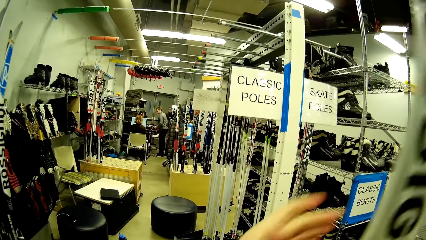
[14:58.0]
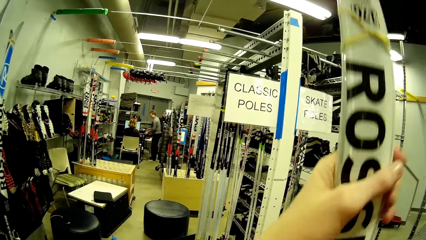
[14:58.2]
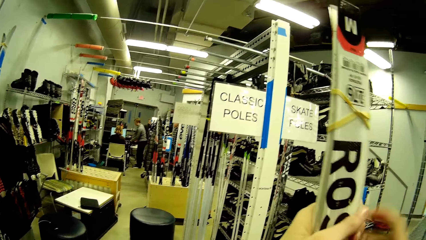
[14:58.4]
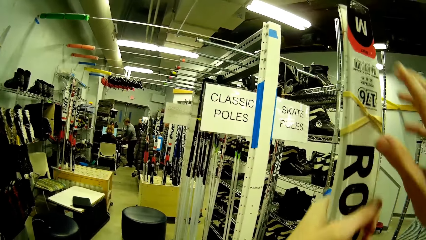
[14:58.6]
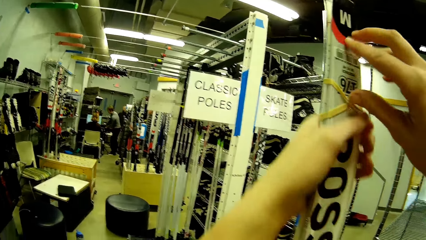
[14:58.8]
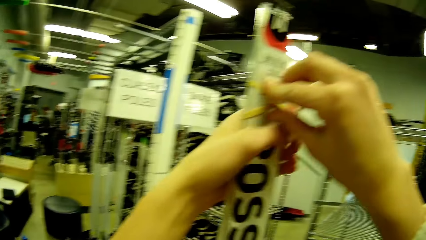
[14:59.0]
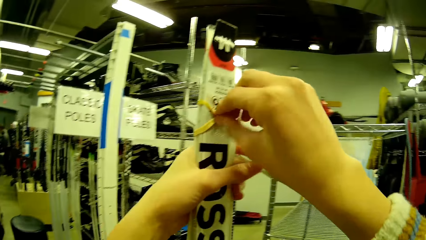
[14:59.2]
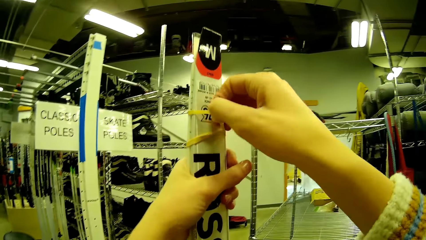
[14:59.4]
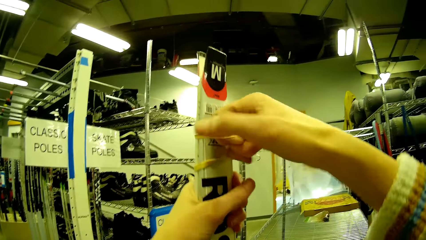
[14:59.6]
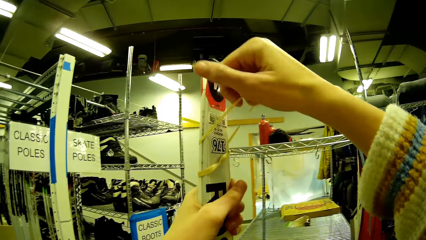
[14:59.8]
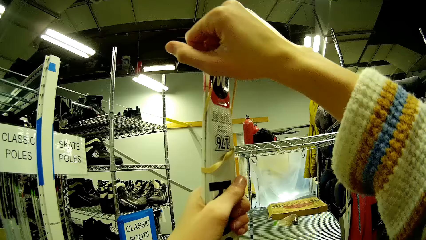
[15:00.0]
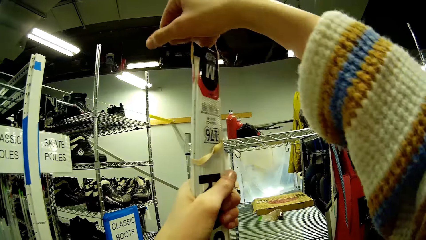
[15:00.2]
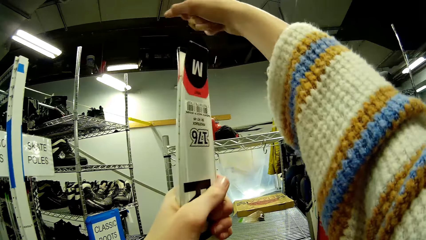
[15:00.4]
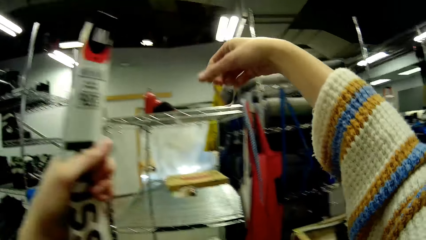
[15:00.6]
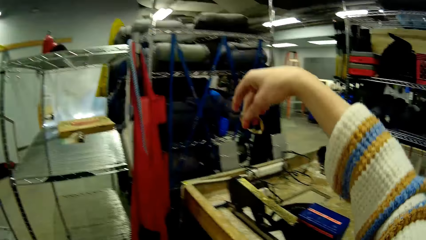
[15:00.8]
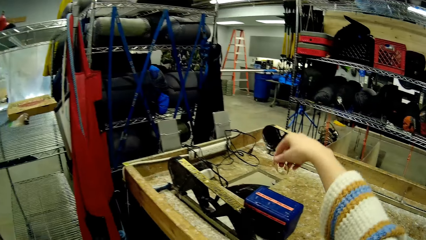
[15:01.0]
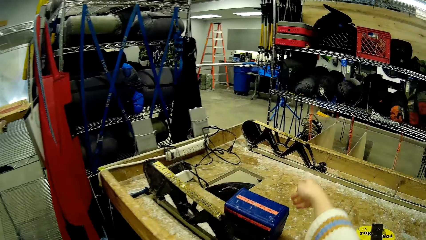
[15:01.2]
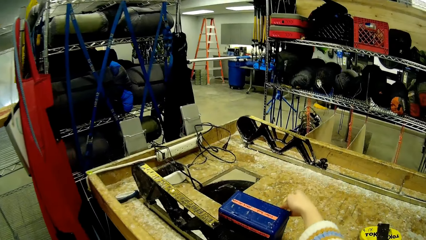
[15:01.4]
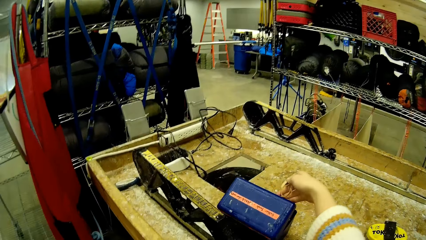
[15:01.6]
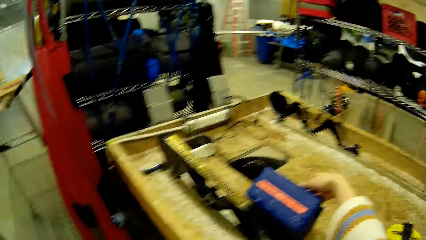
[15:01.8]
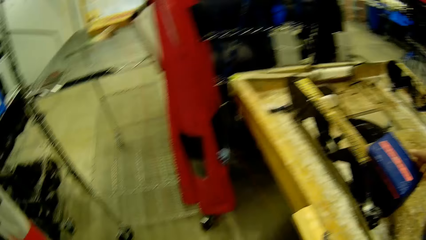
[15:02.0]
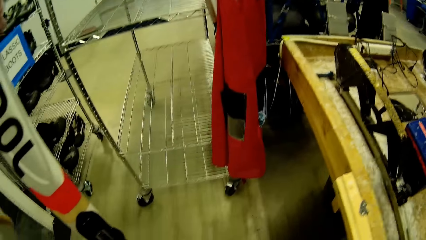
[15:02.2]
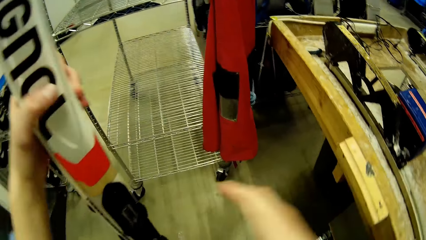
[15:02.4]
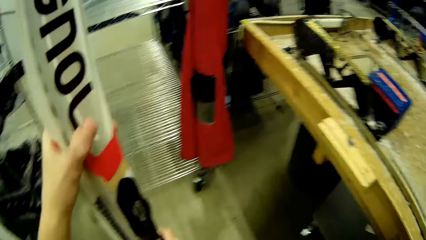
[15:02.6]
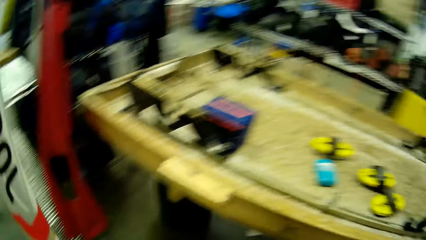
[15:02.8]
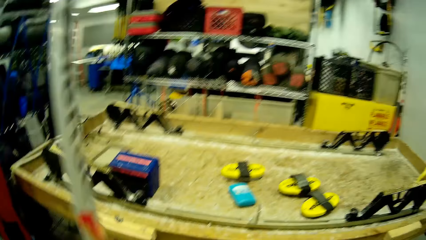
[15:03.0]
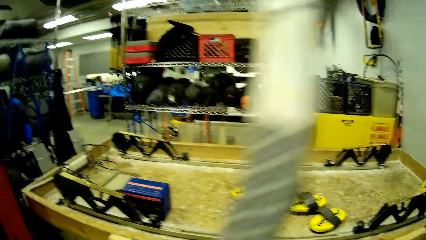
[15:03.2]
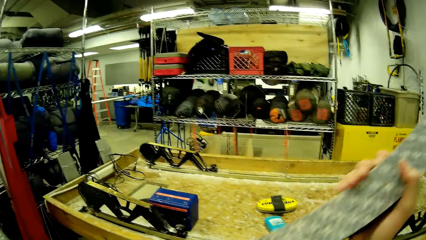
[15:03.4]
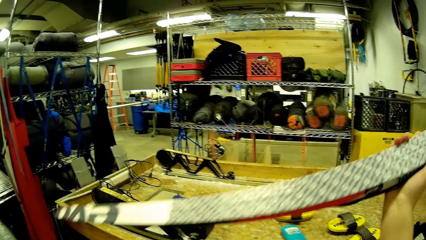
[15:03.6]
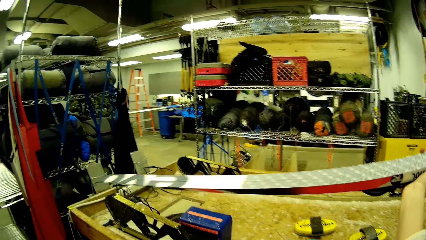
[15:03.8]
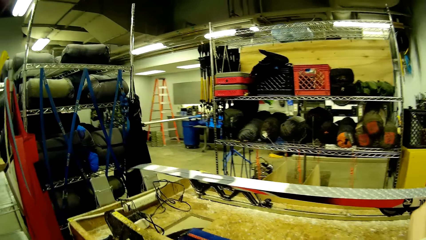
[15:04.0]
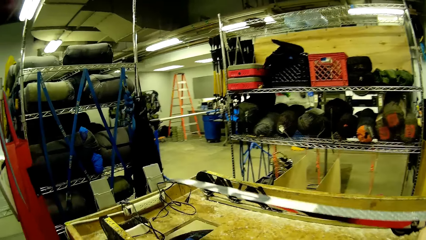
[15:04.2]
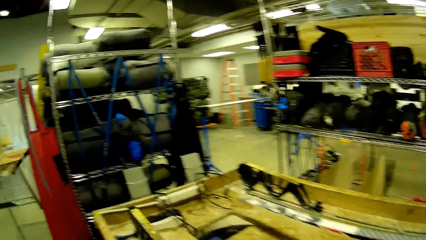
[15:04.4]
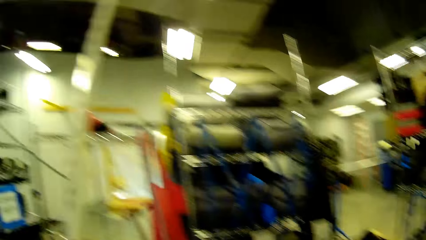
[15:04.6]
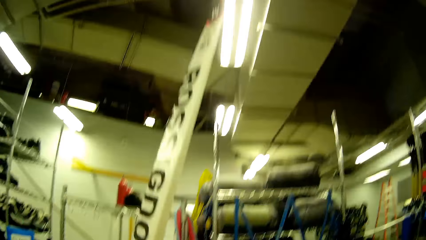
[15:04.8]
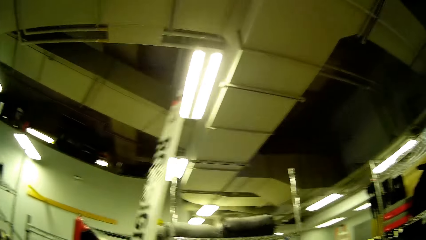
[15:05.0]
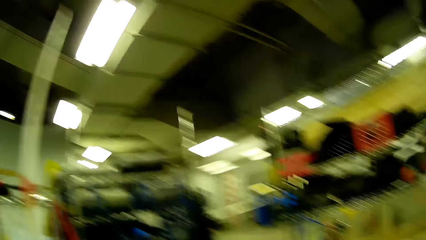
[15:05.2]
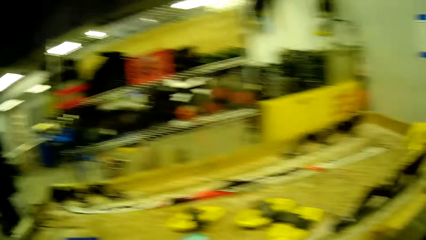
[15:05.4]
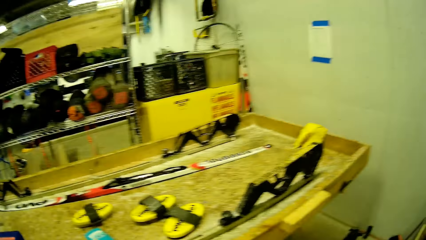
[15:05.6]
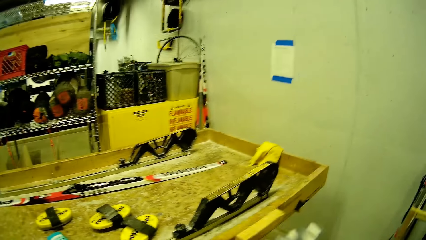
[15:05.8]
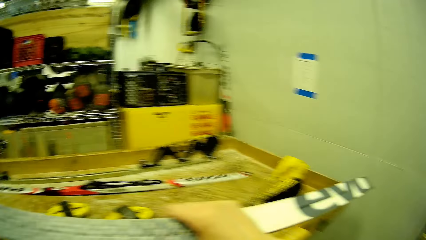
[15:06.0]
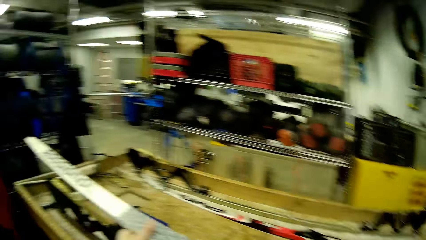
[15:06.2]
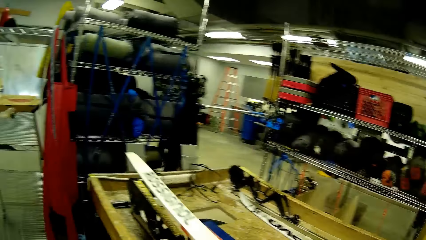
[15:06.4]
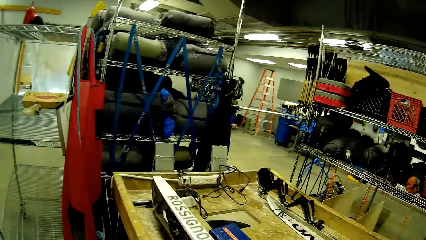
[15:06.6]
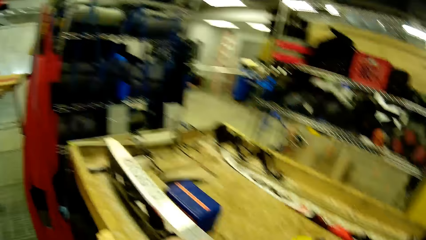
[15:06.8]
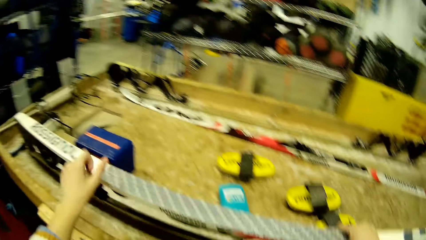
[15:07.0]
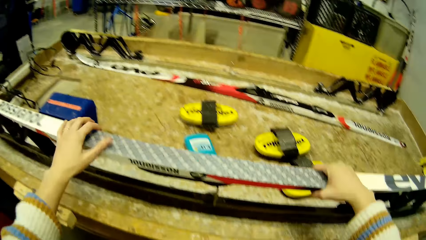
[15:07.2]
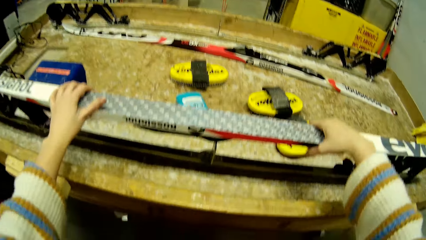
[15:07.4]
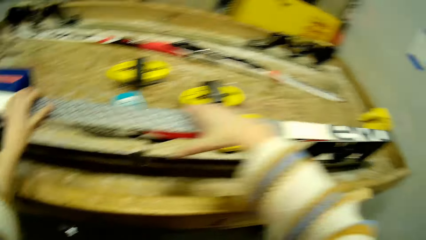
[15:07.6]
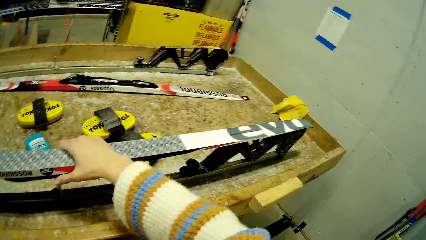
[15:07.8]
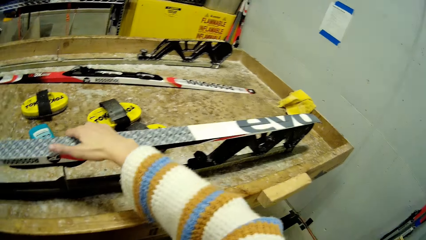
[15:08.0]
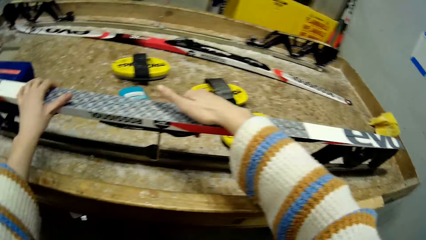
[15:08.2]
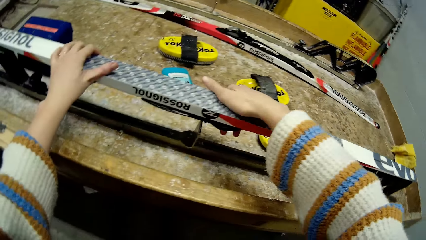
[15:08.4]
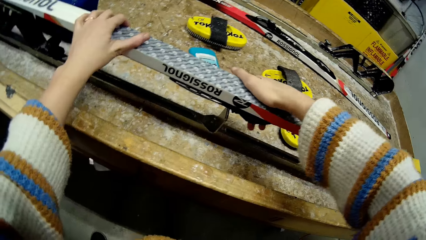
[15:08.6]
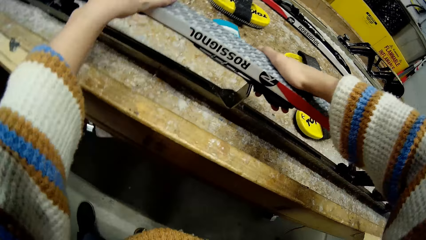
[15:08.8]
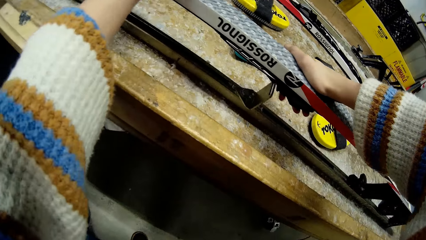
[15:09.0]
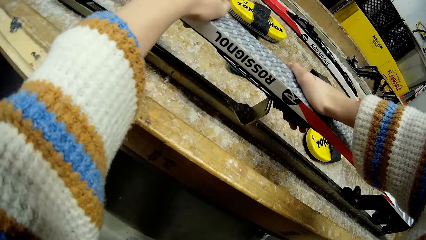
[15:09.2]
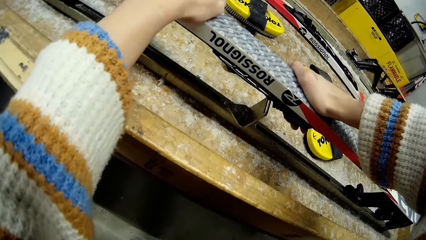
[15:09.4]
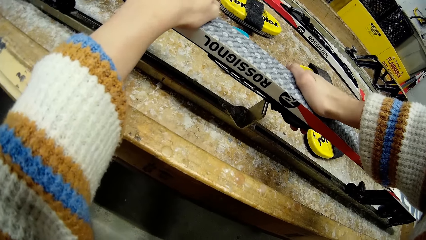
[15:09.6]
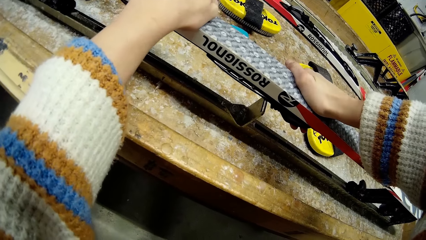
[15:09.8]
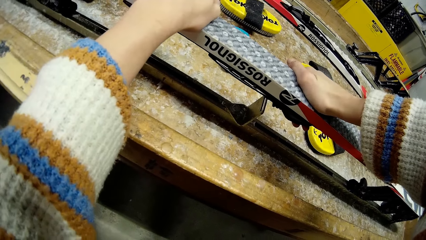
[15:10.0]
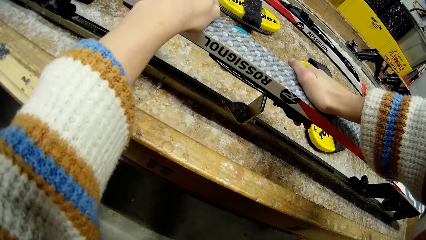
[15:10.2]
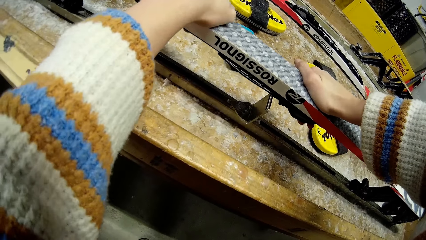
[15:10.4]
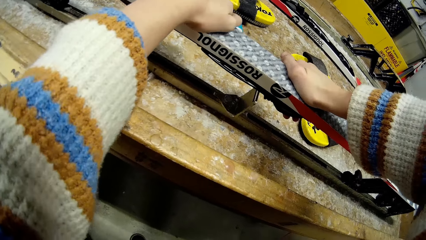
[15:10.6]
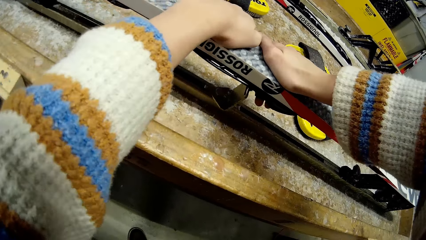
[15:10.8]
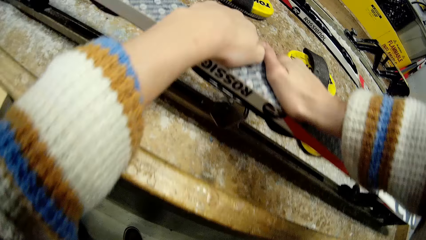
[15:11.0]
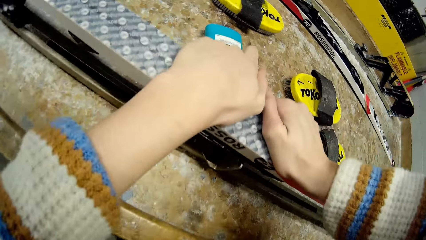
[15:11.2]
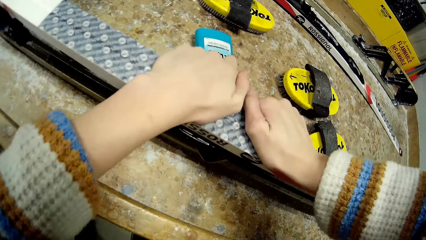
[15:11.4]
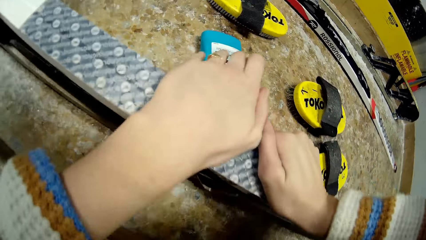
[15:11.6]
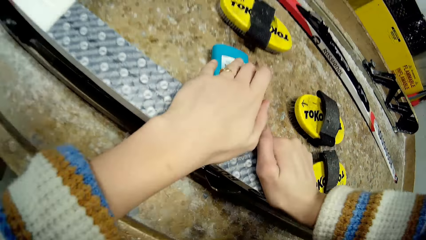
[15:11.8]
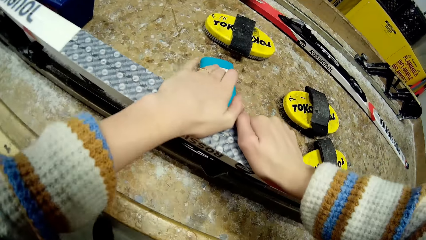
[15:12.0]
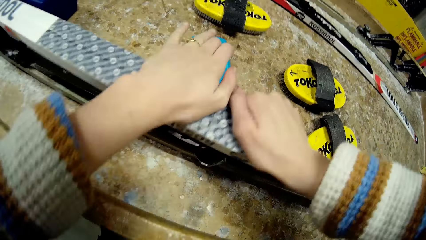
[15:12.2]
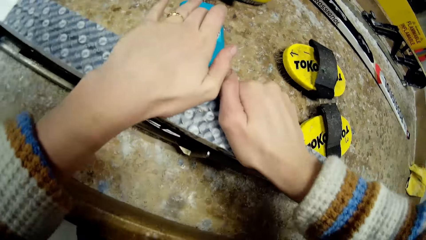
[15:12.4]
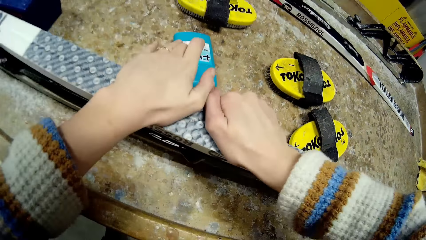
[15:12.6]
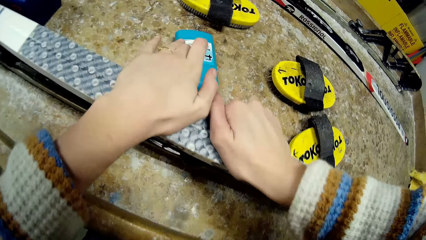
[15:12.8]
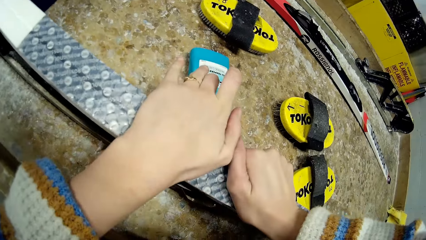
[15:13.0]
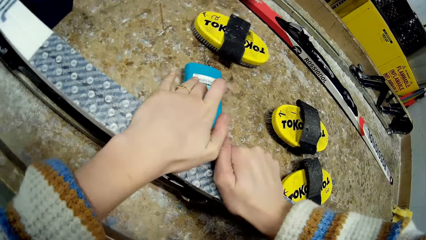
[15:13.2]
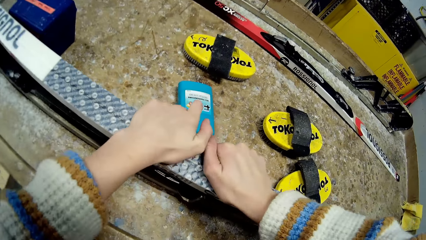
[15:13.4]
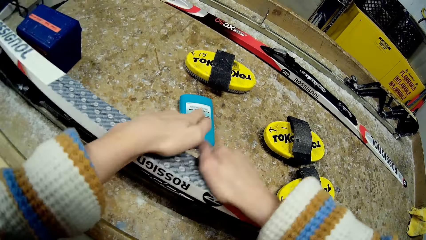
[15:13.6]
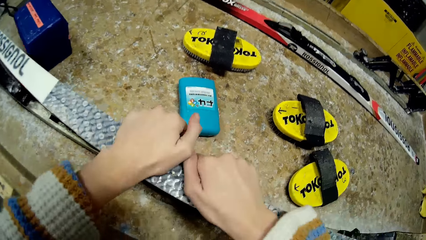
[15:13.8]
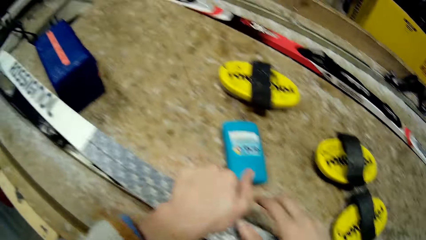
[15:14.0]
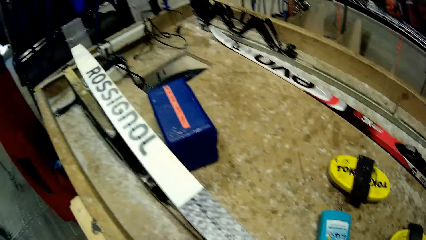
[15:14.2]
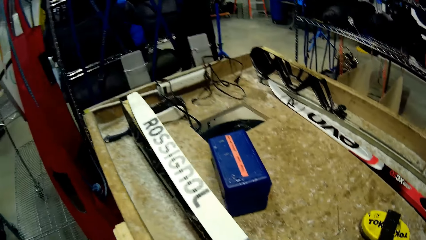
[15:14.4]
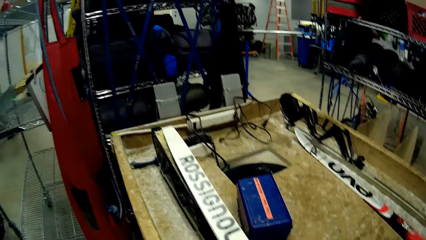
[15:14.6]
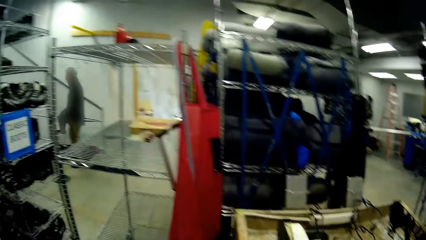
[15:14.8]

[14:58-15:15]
The camera wearer holds the ski with her left hand. She removes a rubber band on the skate pole. She unties the ski with her right hand. She opens a blue box on the table with her right hand. She drops the rubber inside the blue box with her right hand. She carries the ski with her right hand. She aligns the skate pole on the polishing machine. She drops one pair of the skis on the table with her right hand. She places the ski on the ski holder with both hands. She presses the ski on the ski holder with both hands. She tightens the skate pole on the polishing machine.
